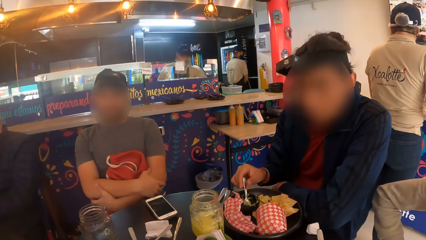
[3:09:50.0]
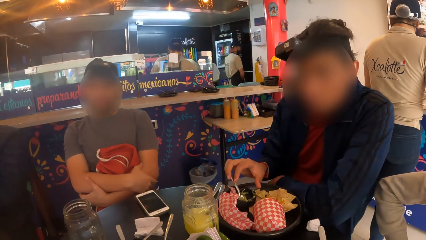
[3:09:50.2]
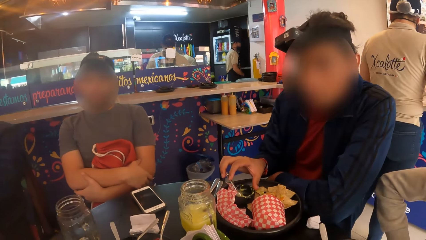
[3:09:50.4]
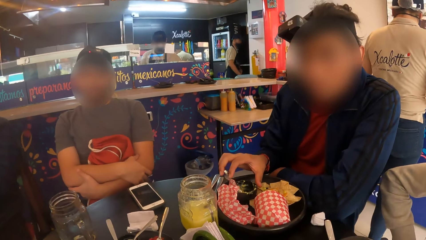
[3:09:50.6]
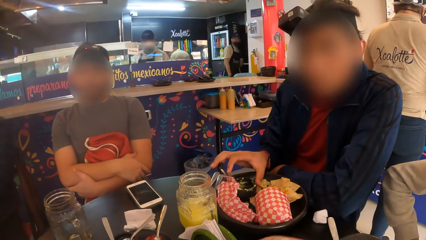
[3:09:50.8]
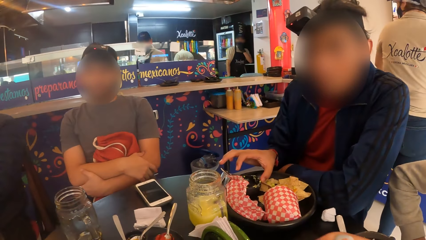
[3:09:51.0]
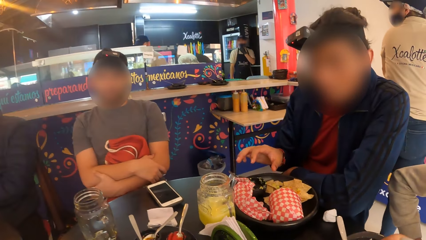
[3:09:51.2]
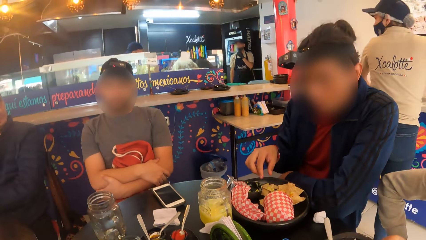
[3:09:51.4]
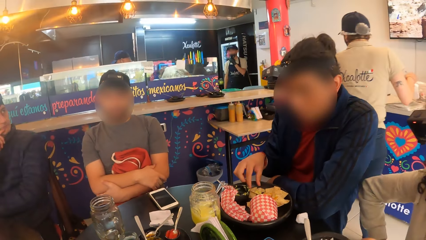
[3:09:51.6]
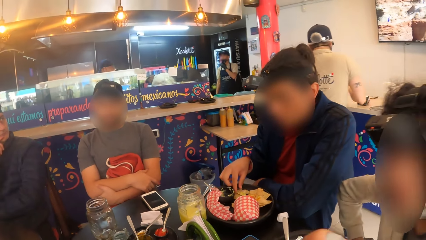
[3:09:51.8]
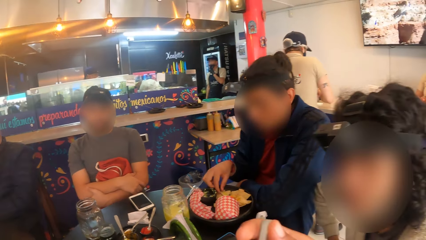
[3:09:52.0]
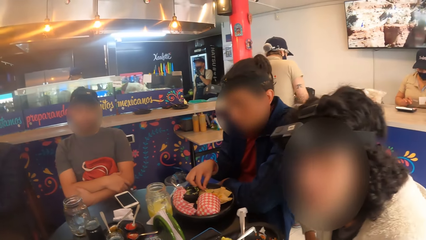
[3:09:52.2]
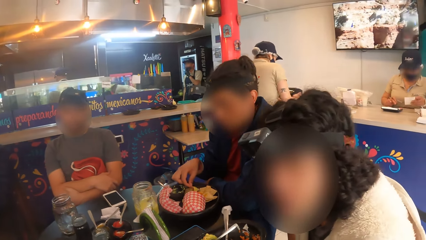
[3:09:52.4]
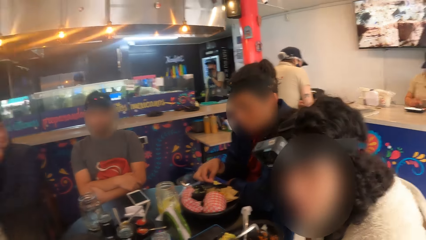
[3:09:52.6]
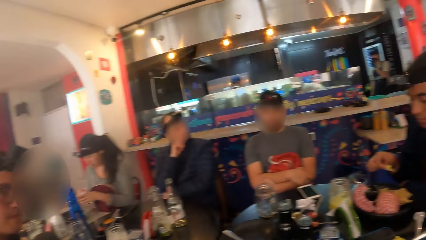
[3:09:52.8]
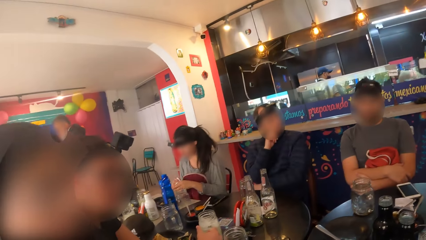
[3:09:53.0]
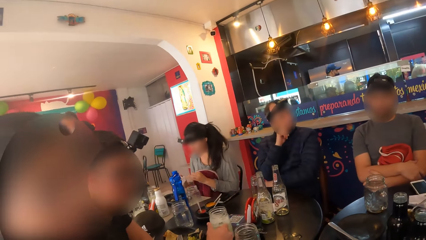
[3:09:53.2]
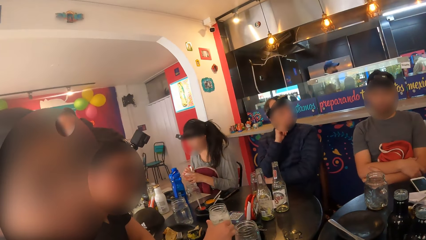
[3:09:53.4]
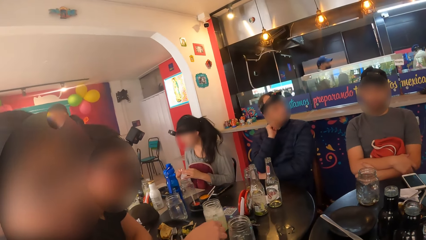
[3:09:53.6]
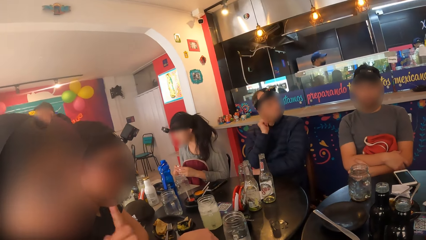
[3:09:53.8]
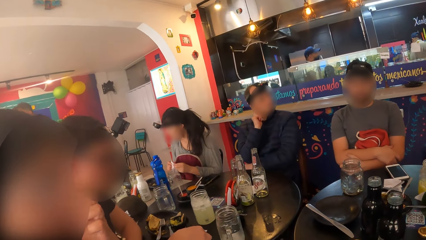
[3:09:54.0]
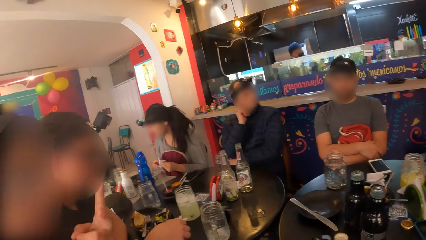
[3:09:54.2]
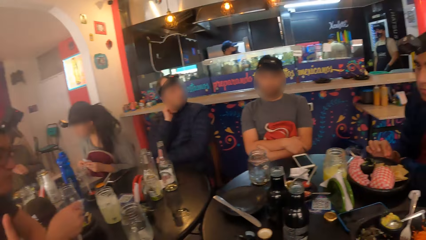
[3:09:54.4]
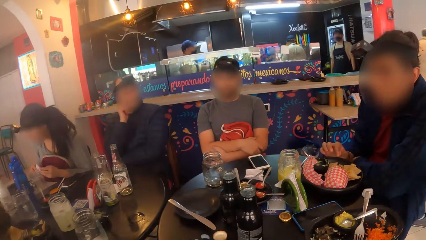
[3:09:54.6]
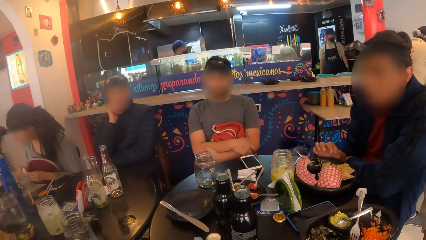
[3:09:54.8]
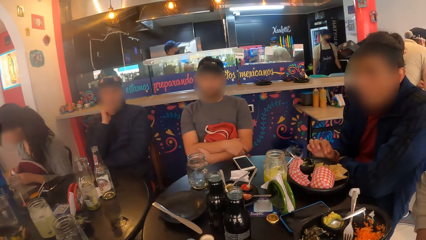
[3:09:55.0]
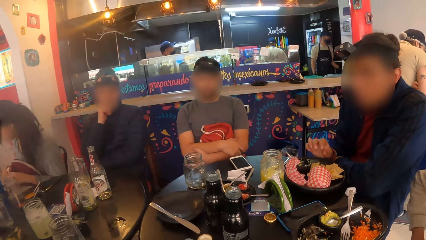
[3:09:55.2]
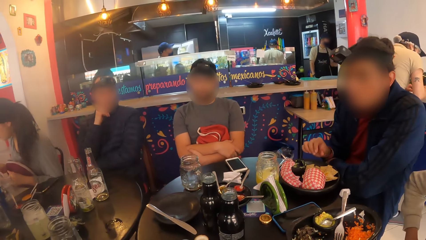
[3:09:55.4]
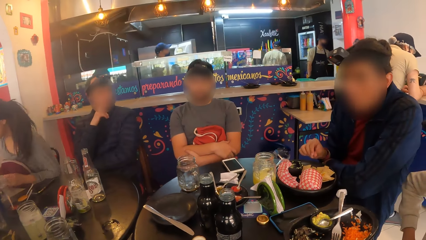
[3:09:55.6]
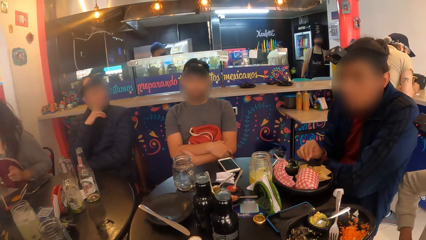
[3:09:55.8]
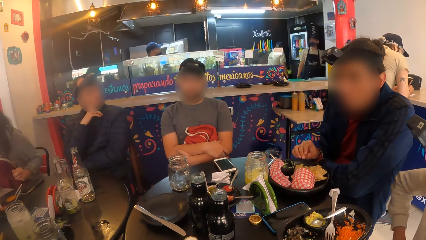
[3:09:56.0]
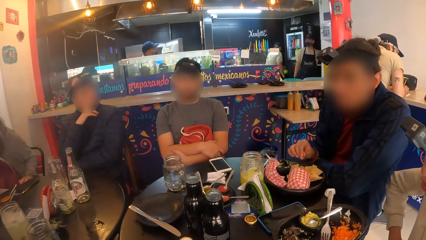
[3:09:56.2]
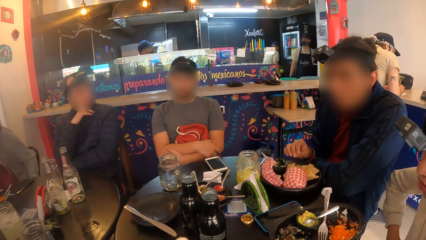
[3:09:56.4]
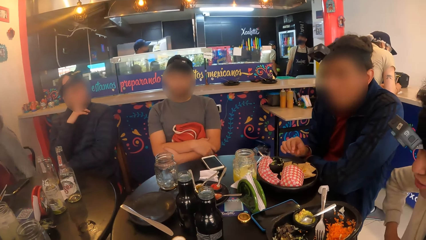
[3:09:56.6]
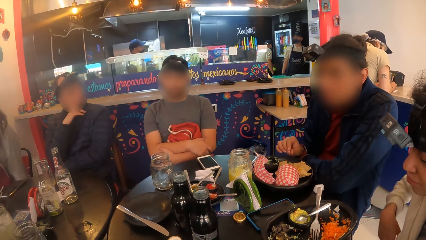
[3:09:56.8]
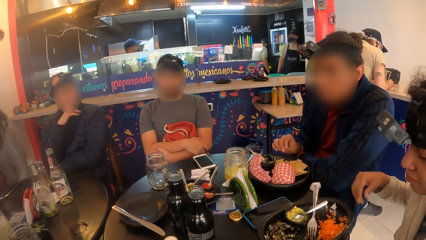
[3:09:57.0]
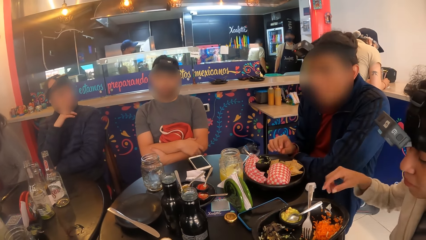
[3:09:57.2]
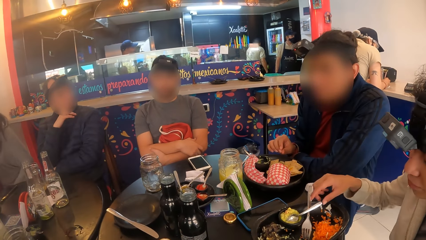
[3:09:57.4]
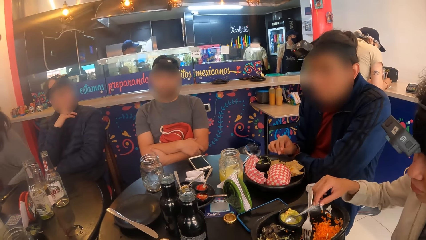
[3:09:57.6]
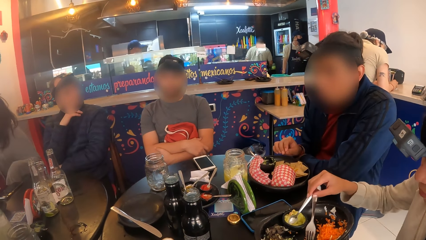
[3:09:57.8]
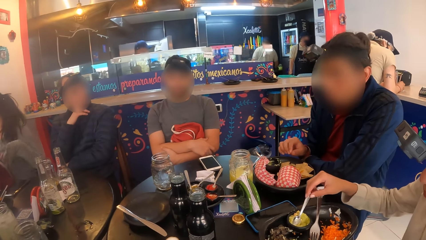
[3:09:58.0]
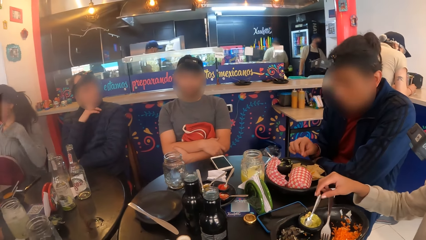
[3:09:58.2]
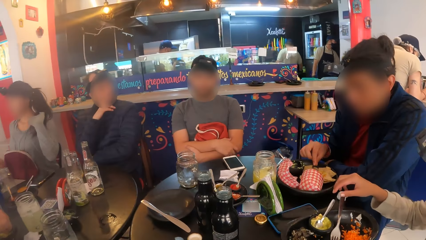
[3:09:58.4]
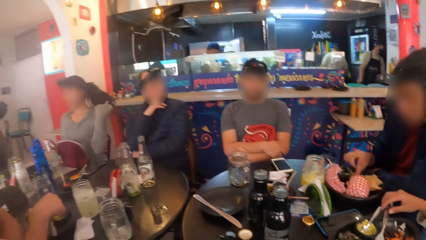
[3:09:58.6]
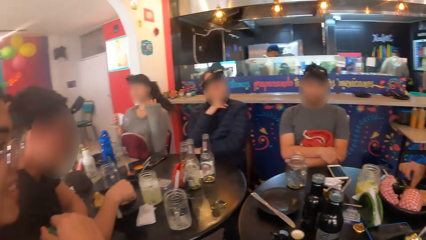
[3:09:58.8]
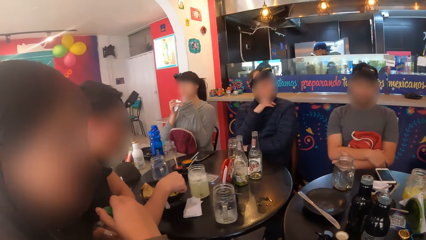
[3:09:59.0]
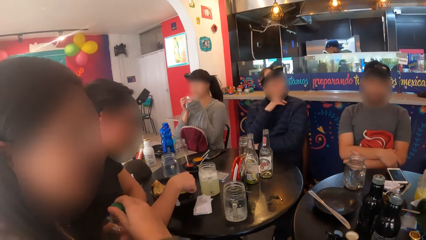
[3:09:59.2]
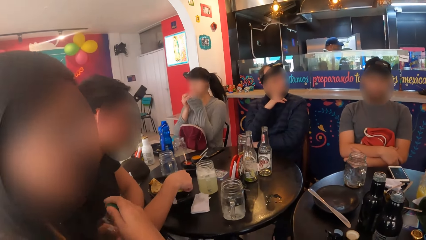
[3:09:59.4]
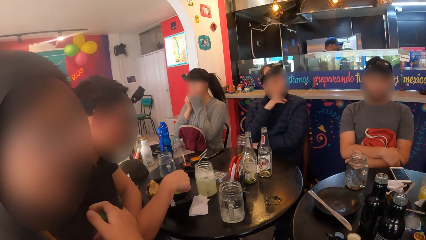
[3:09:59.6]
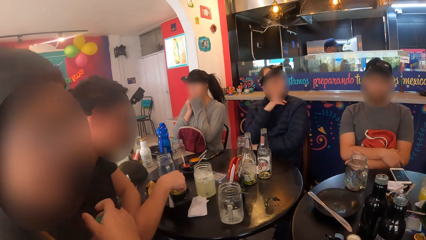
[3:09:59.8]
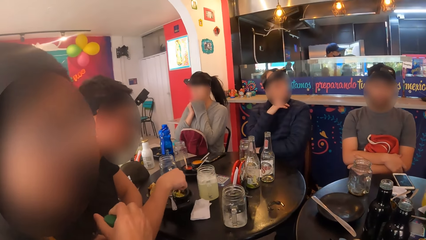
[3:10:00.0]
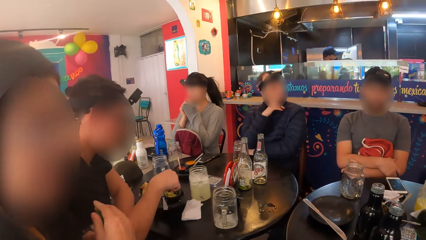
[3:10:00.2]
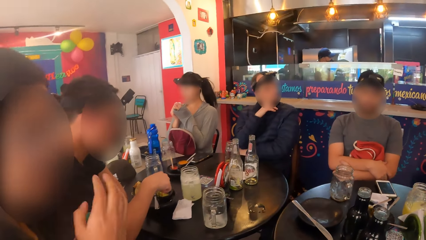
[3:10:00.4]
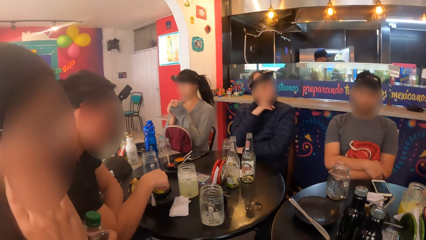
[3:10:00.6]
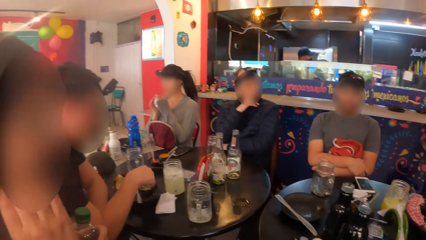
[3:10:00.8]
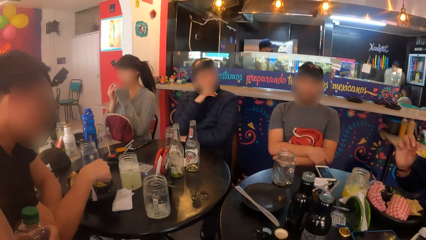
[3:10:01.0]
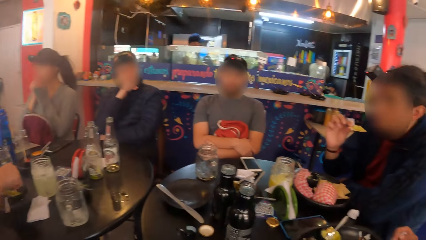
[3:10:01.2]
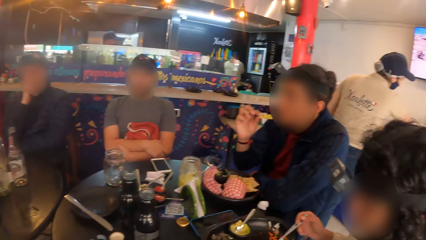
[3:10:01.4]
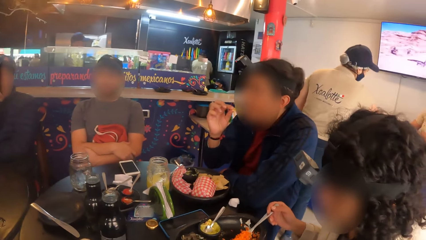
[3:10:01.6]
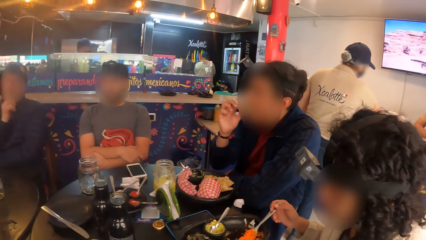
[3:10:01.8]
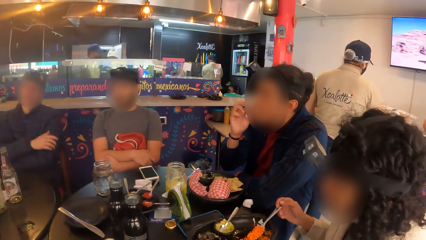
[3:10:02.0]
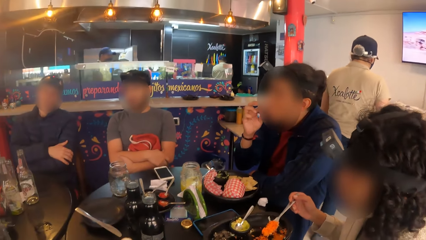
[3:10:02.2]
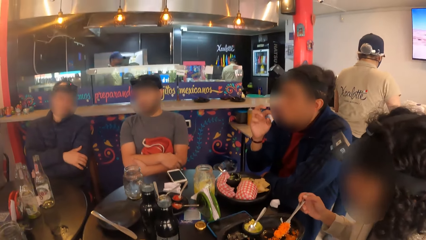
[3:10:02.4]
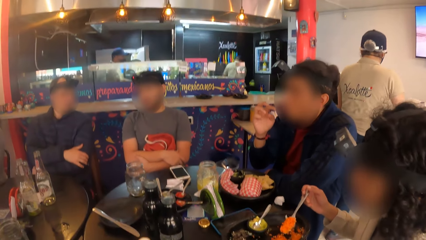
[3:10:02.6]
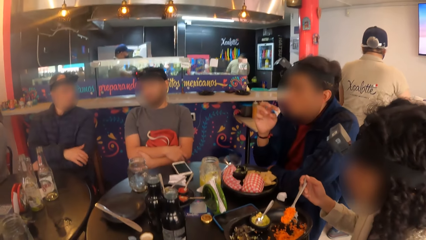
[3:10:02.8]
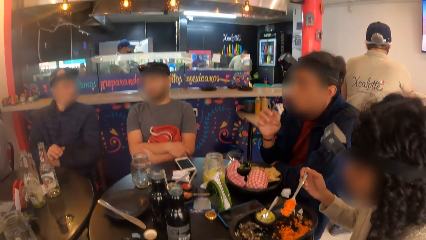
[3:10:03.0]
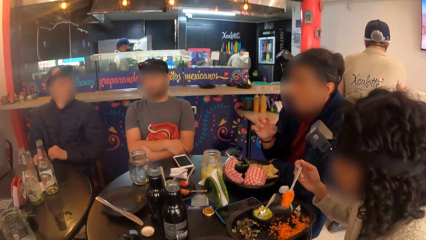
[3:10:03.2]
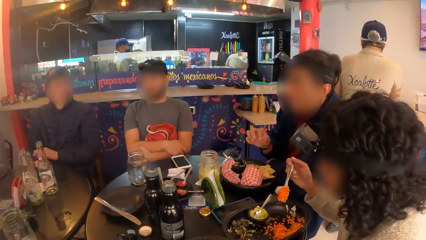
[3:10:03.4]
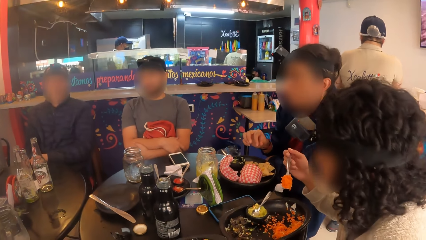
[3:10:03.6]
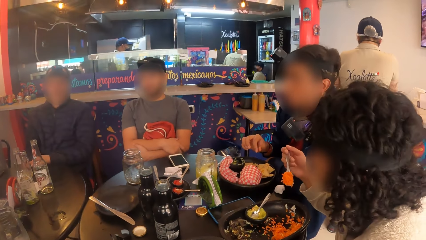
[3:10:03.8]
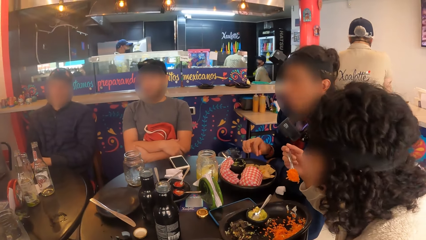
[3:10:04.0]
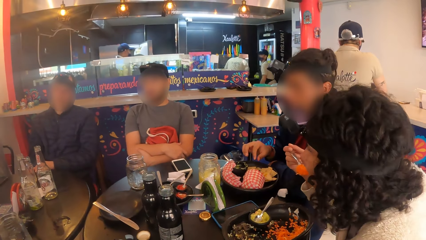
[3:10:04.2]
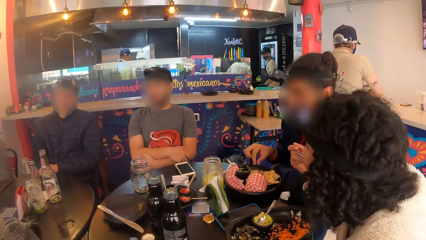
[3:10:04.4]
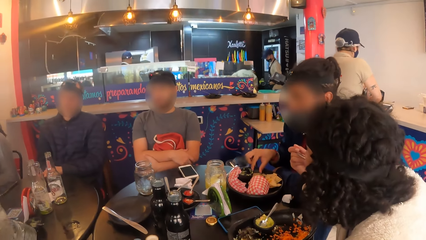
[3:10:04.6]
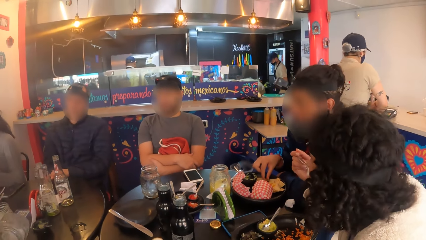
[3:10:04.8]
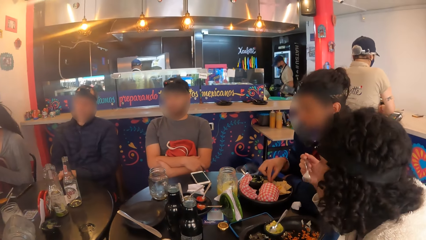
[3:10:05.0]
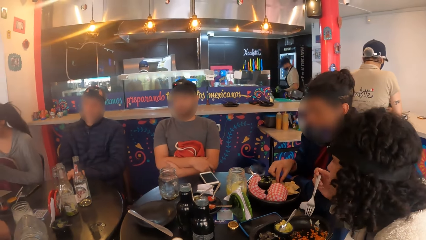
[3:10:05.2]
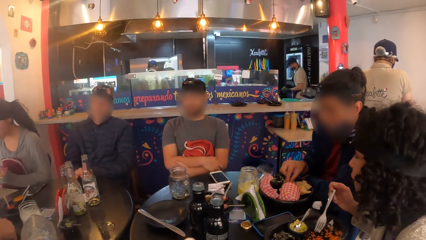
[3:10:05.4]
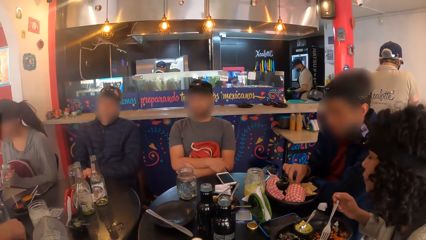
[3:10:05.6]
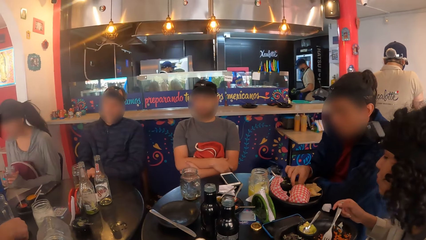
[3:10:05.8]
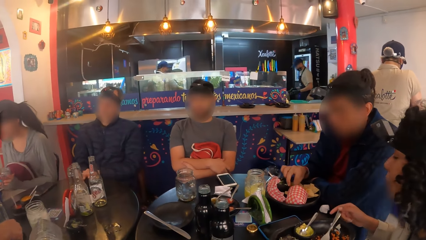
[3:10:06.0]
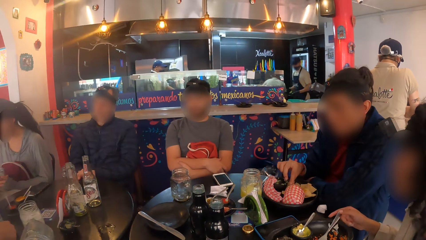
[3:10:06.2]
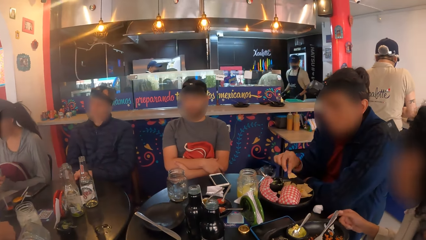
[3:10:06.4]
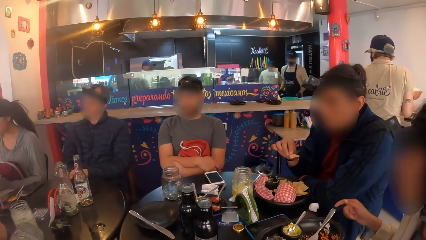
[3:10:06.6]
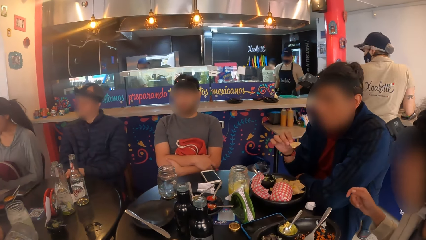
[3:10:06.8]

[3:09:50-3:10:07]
The camera wearer looks around the restaurant. The man eats with his right hand from the plate on the table. Another man rubs his fingers. The woman touches a spoon on a plate on the table with her right hand. The camera wearer looks around the restaurant. A third man touches a spoon in a plate on the table with his right hand. The first man eats with his right hand from the plate on the table. The woman eats with a fork in her right hand from the plate on the table. A lady eats food. Another woman touches a mug on the table with her right hand.
